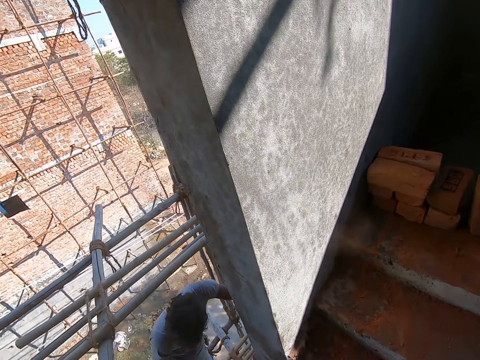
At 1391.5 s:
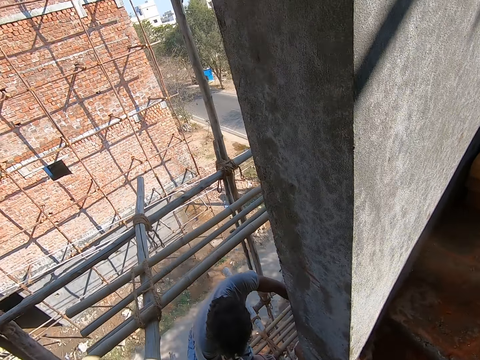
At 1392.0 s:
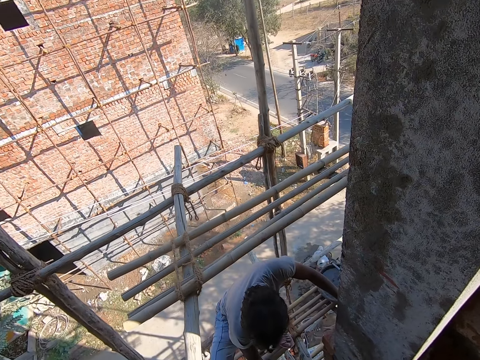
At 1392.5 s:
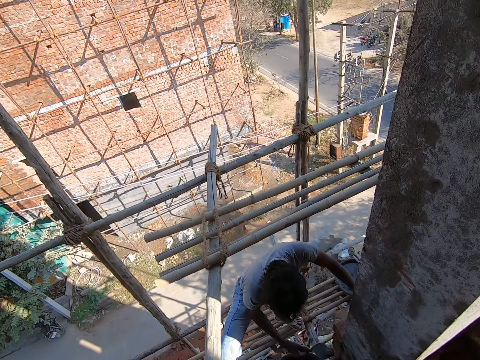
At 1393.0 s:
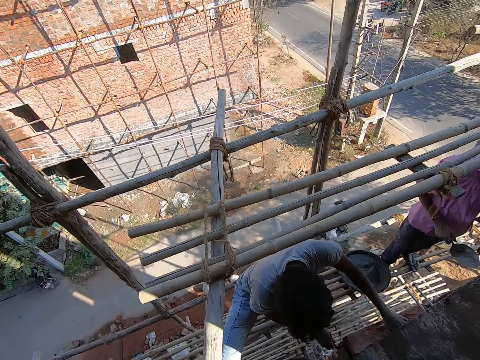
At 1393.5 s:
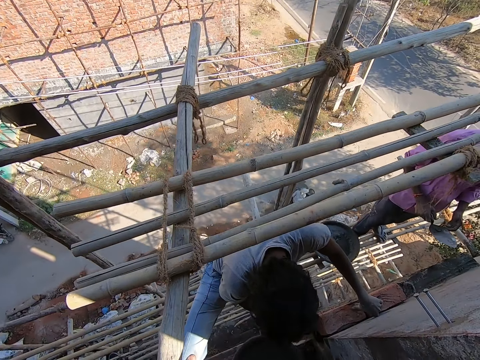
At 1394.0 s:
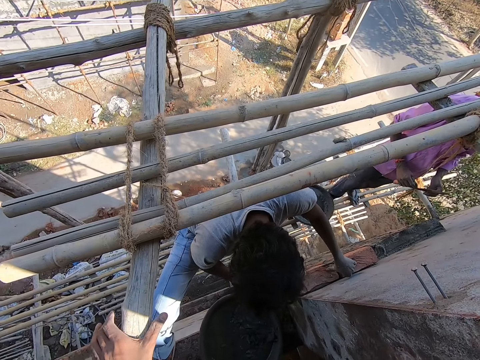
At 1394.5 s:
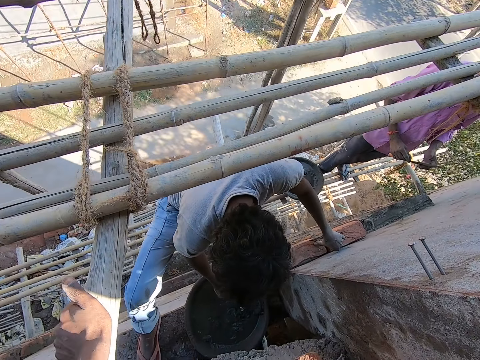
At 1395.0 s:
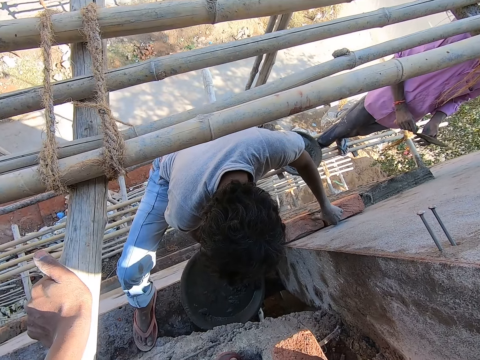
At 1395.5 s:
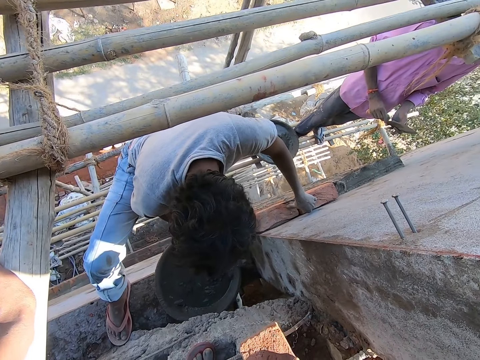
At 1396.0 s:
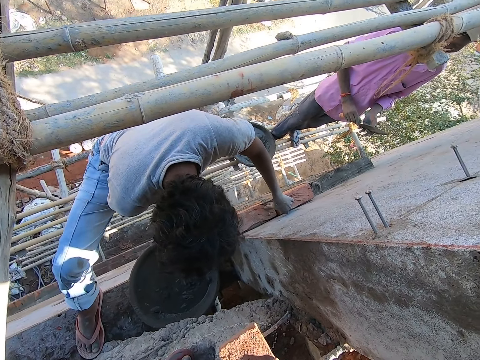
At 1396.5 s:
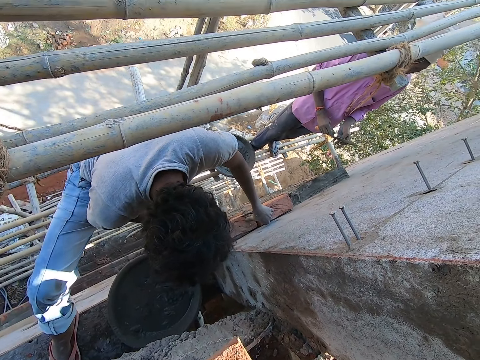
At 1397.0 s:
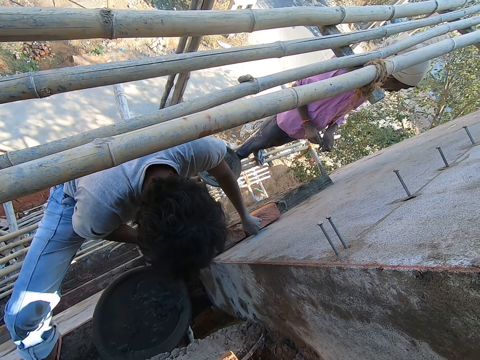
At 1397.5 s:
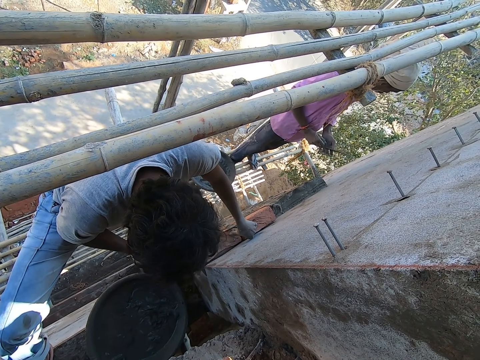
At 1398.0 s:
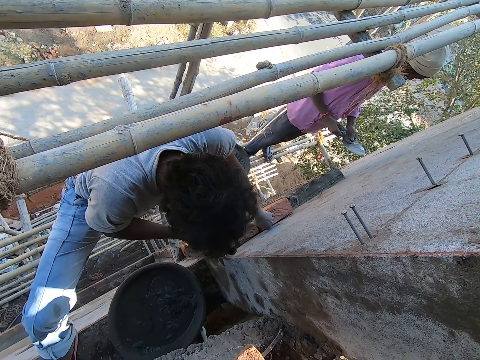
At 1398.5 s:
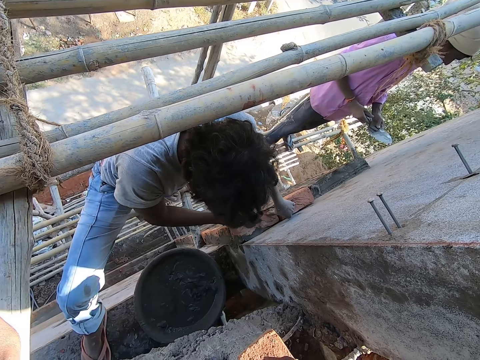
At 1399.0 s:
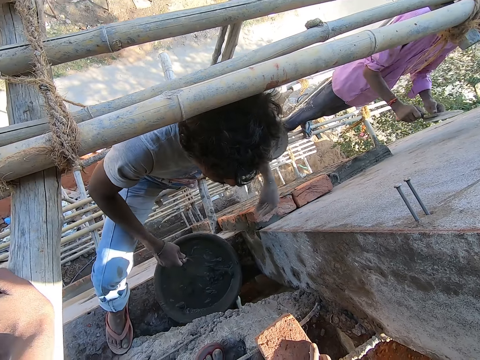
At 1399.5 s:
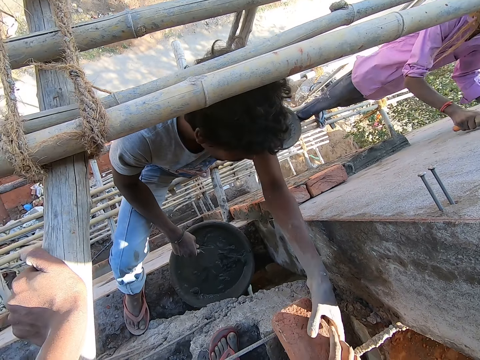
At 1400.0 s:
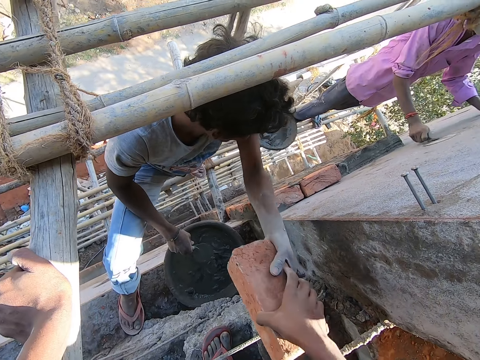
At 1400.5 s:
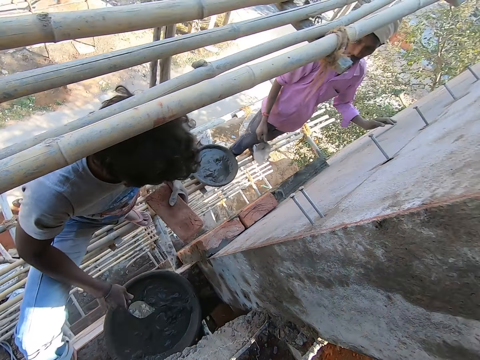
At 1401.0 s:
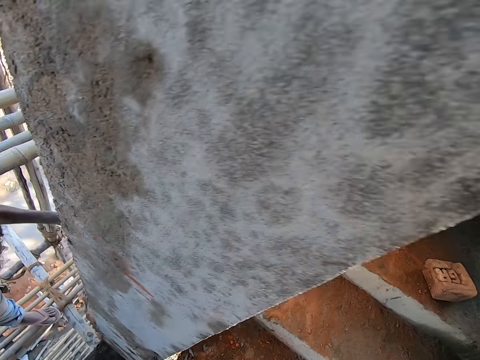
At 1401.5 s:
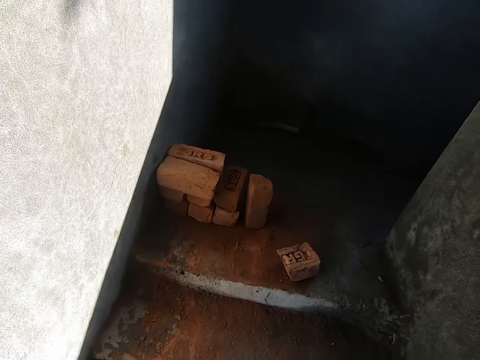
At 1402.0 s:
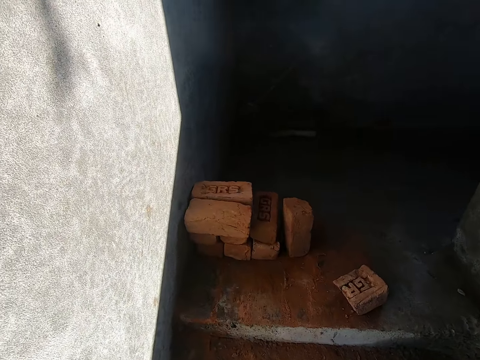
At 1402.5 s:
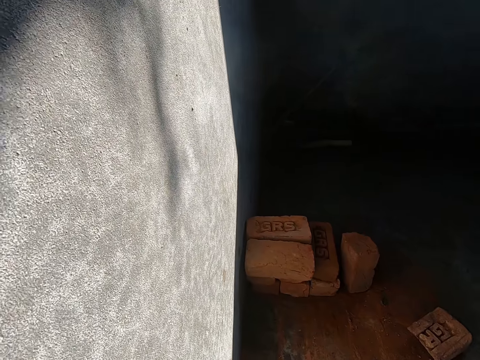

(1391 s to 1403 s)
A man plasters the bricks with the concrete on the trowel in his right hand. Another man holds the trowel with his hands and rubs the trowel in his right hand on the wall. The first man collects the brick from the camera wearer with his left hand.

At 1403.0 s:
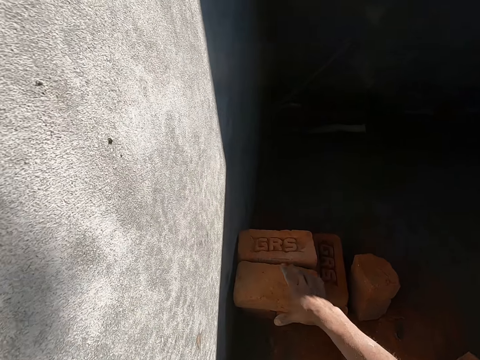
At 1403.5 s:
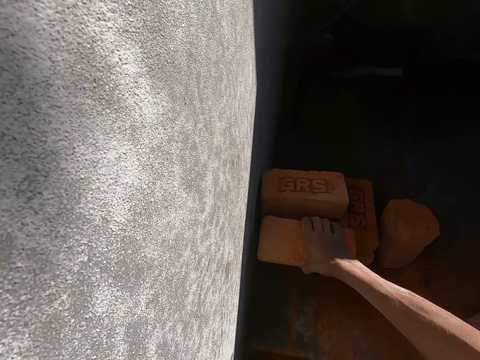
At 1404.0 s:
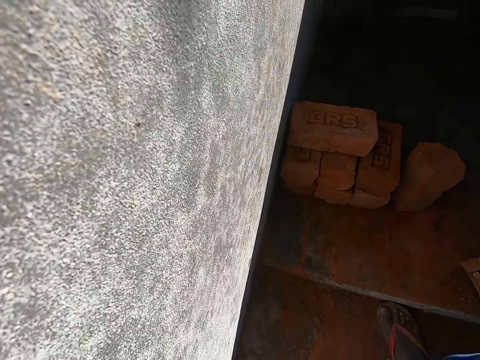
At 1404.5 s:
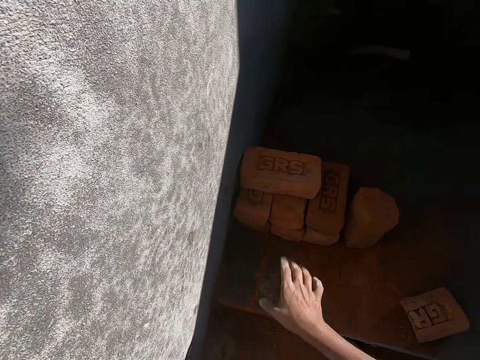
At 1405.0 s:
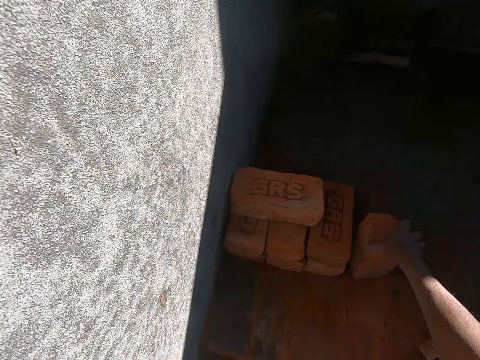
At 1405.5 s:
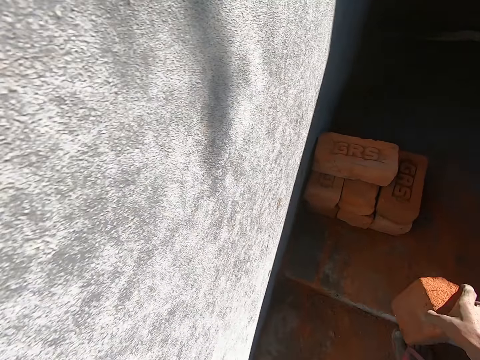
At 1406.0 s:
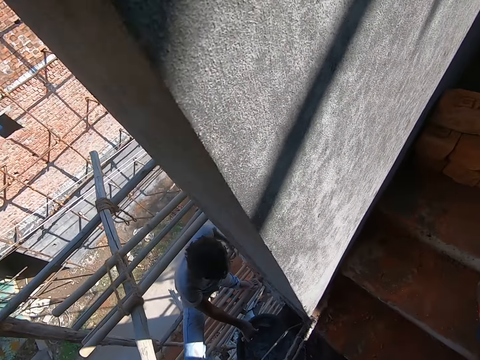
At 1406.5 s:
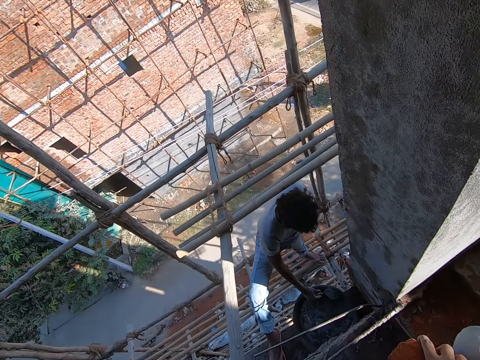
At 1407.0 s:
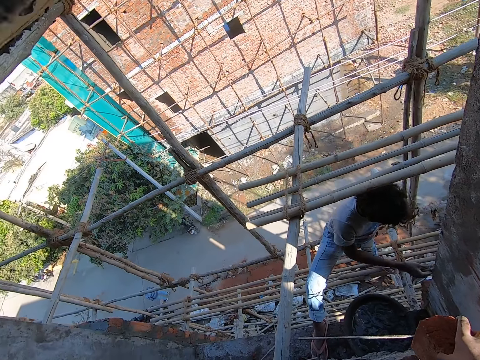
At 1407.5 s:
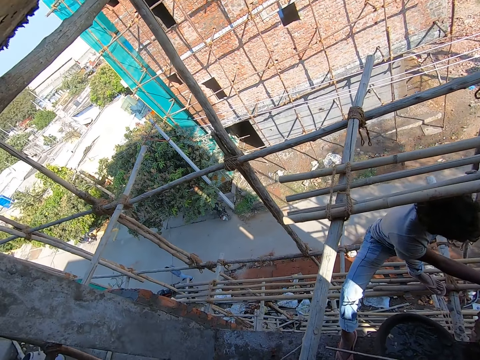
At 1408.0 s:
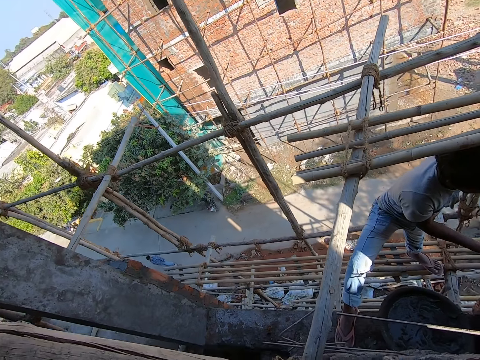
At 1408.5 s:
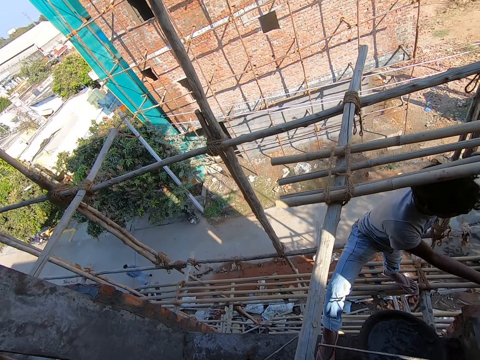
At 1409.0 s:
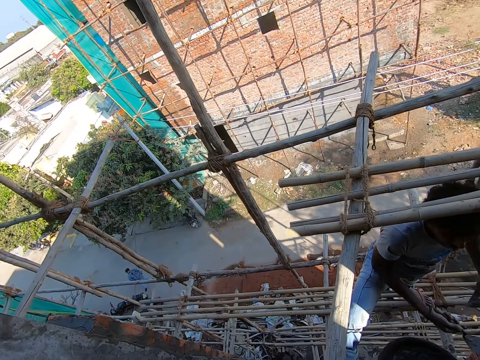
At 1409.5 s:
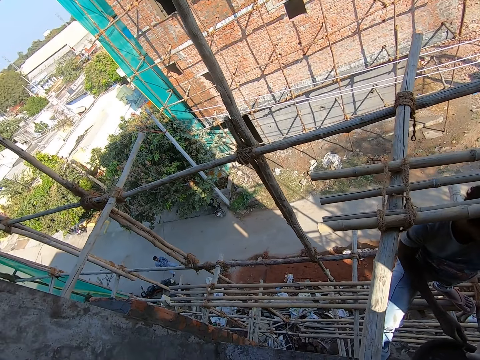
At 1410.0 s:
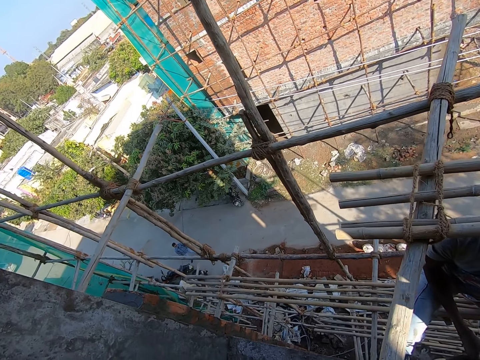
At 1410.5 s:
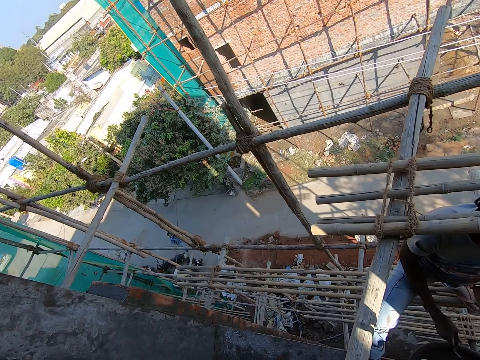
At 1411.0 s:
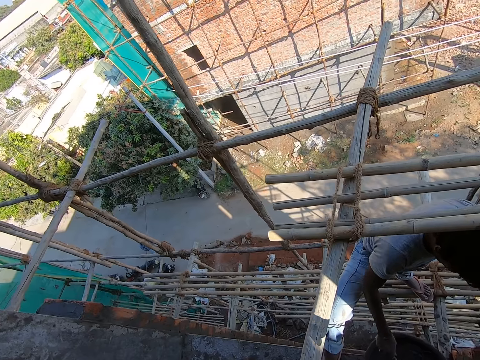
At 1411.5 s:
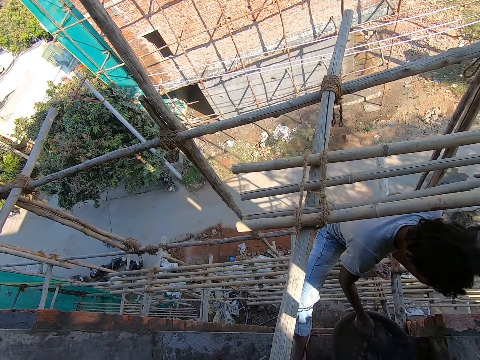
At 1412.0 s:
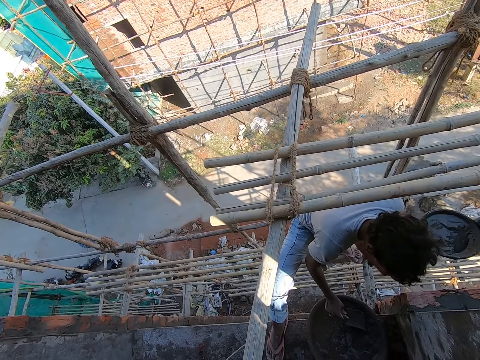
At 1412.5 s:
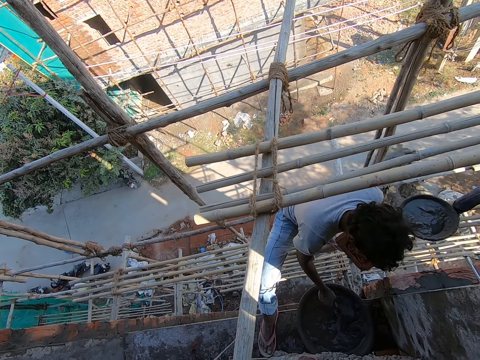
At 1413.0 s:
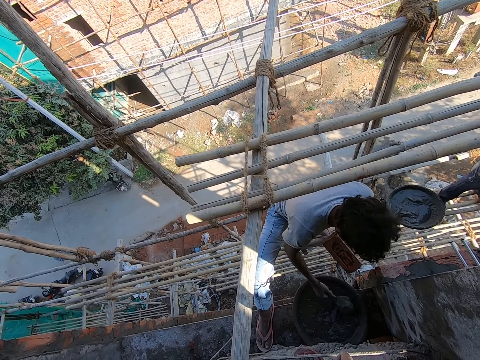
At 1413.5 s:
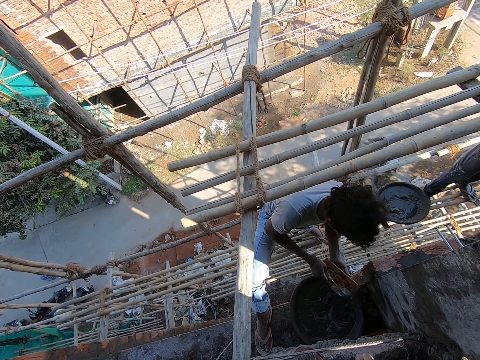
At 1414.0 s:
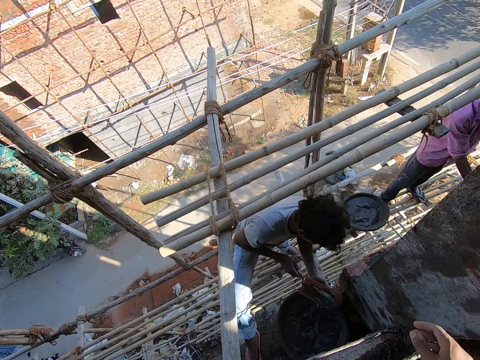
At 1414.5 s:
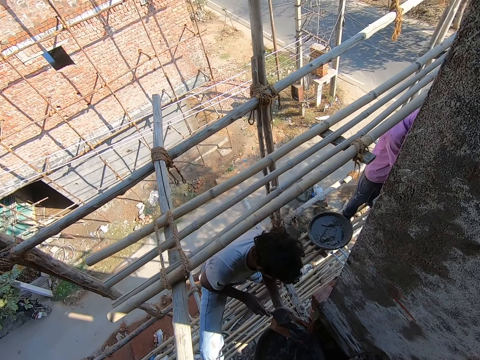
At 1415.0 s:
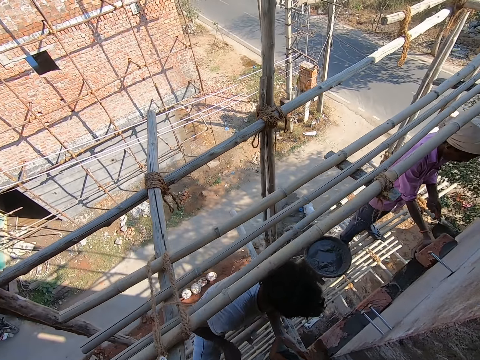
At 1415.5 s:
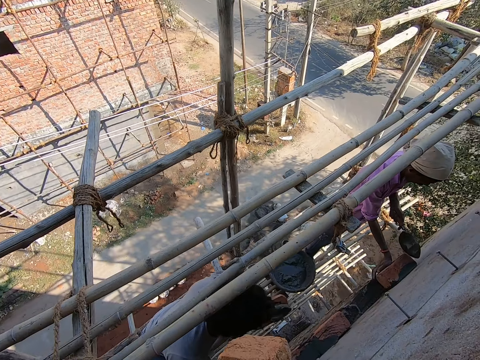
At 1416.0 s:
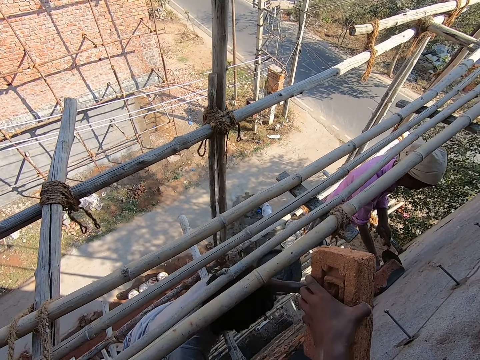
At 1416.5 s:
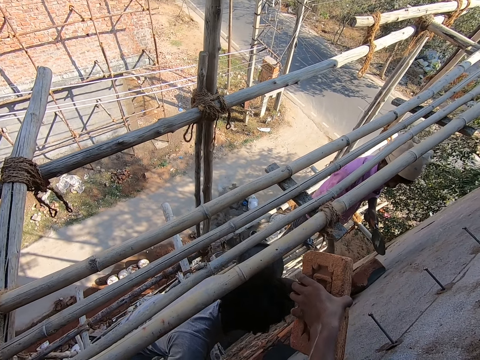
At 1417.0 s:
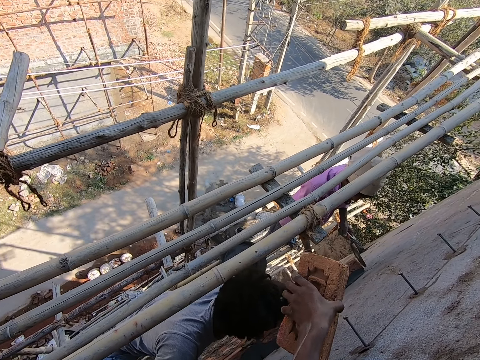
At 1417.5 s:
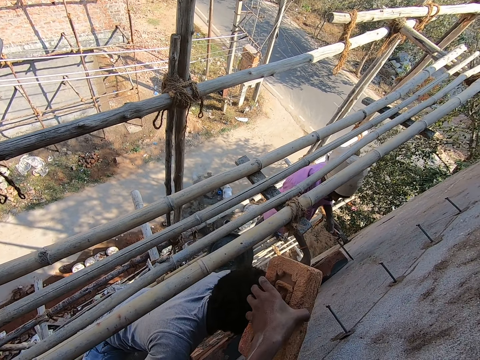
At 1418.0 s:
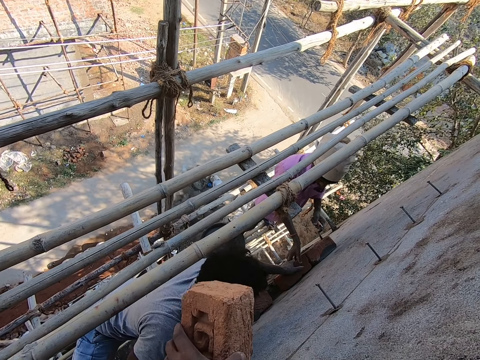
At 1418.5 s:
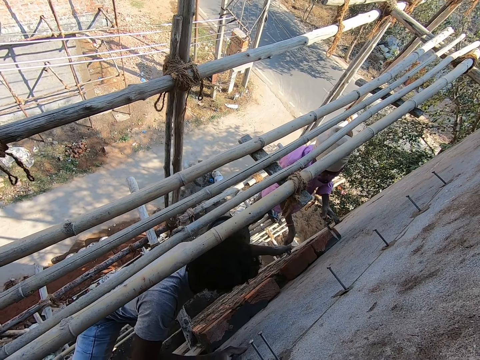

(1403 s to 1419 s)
The camera wearer picks up a brick on the stair with his right hand. He picks up a brick on the stair again. A man takes concrete from the container with the trowel in his right hand and plasters the bricks with the concrete on the trowel in his right hand. The man collects the brick from the camera wearer with his left hand. The man takes concrete from the container with the trowel in his right hand, pours the concrete from the trowel in his right hand on the brick, and lays the brick with his right hand.
